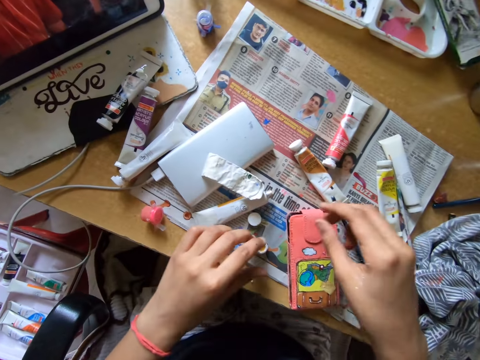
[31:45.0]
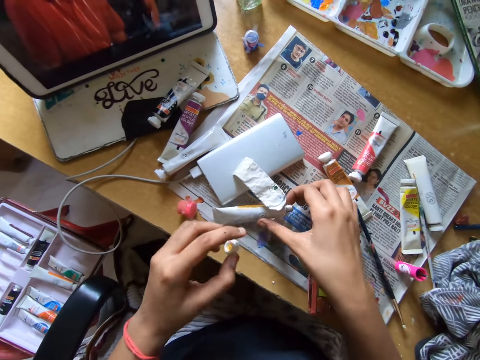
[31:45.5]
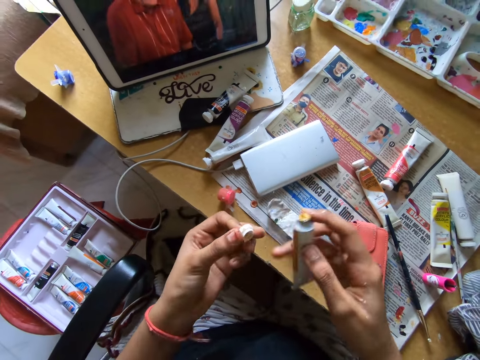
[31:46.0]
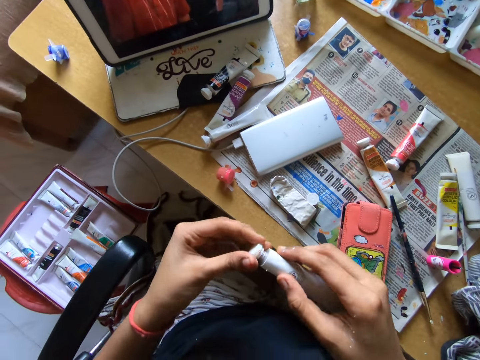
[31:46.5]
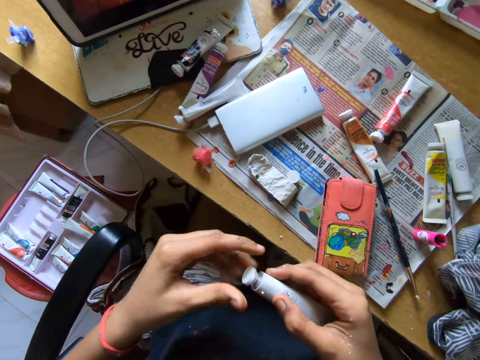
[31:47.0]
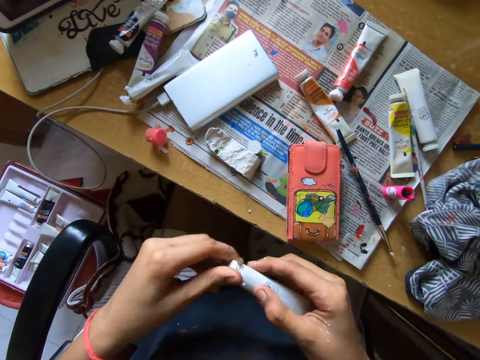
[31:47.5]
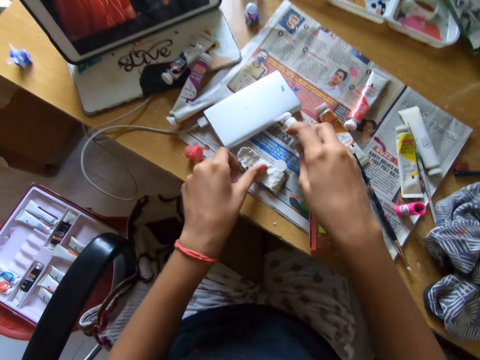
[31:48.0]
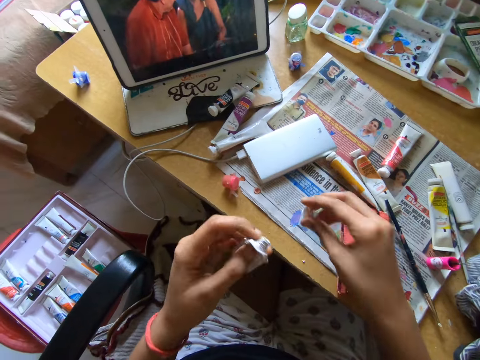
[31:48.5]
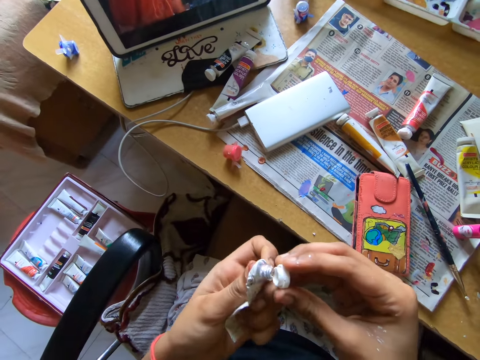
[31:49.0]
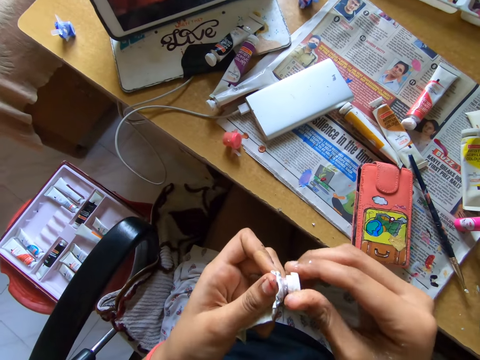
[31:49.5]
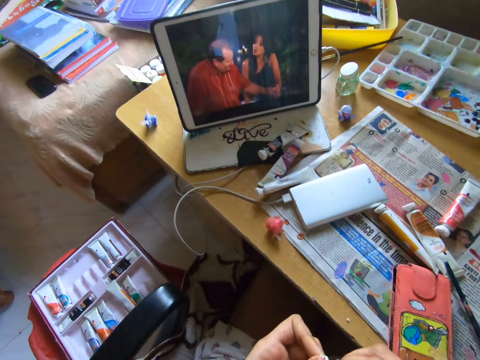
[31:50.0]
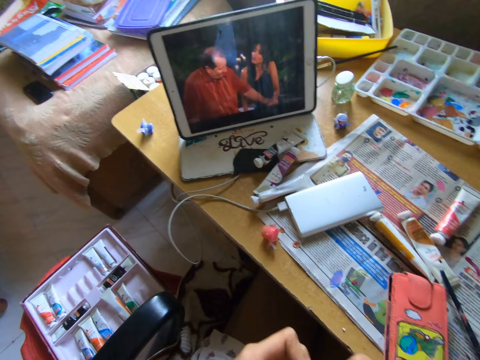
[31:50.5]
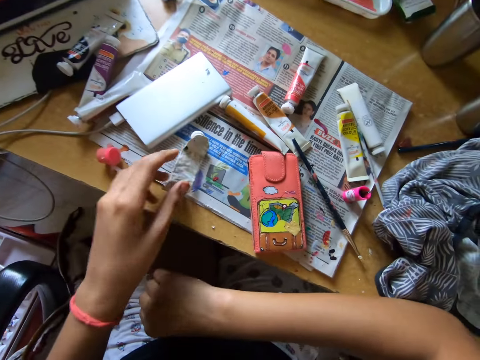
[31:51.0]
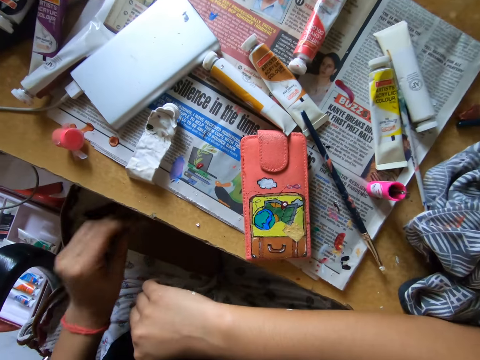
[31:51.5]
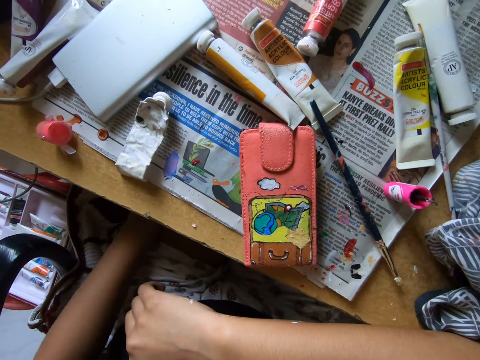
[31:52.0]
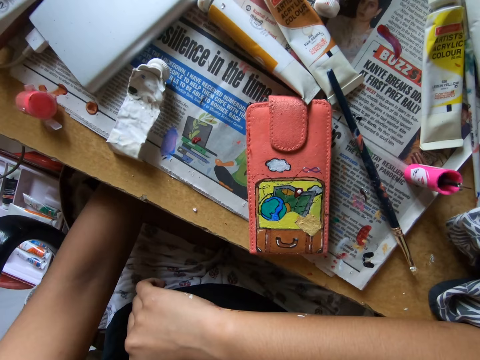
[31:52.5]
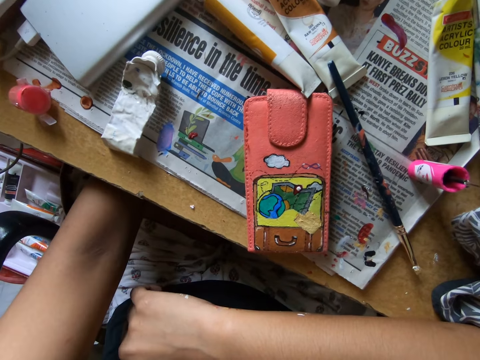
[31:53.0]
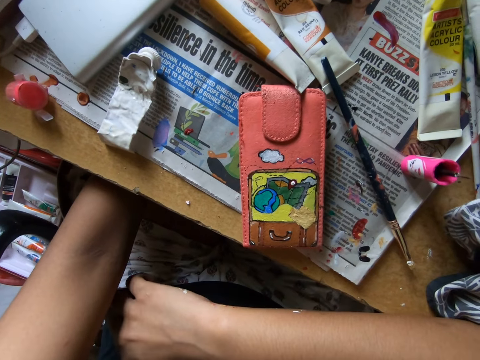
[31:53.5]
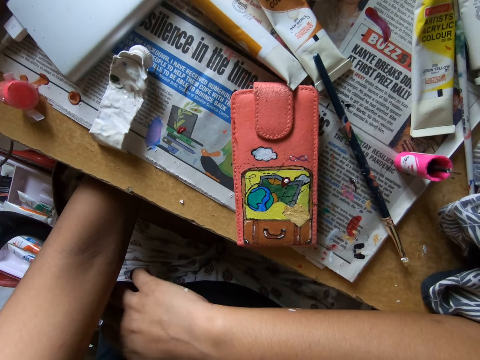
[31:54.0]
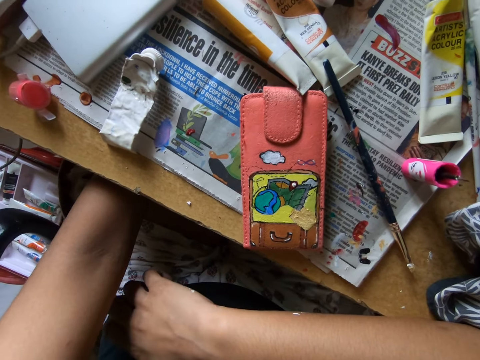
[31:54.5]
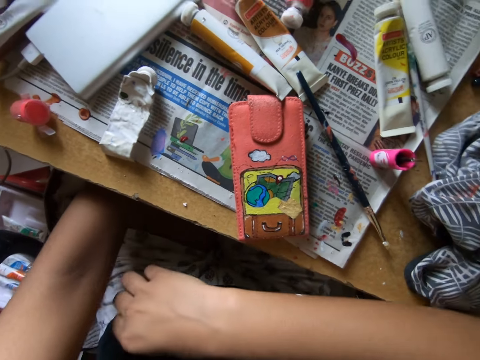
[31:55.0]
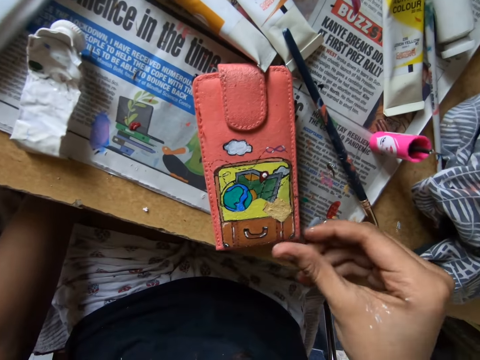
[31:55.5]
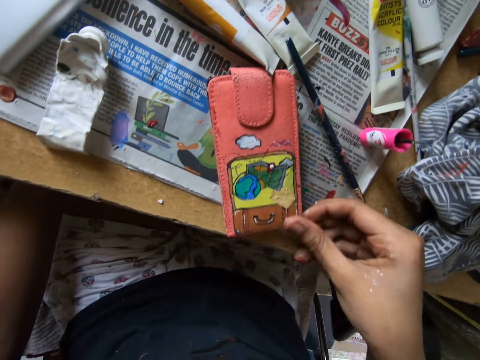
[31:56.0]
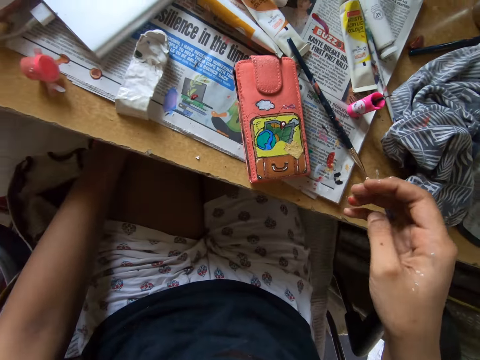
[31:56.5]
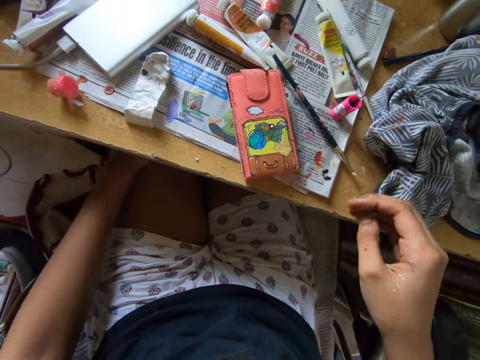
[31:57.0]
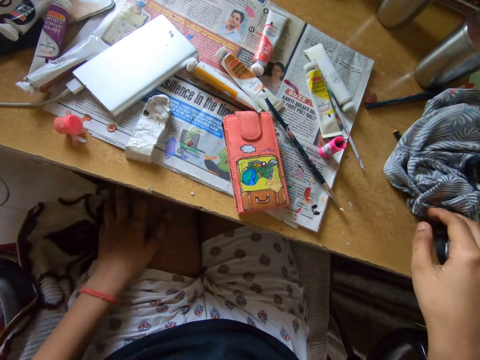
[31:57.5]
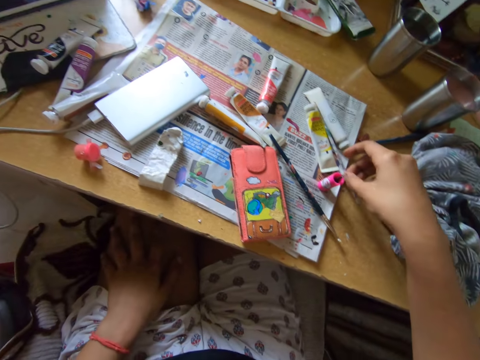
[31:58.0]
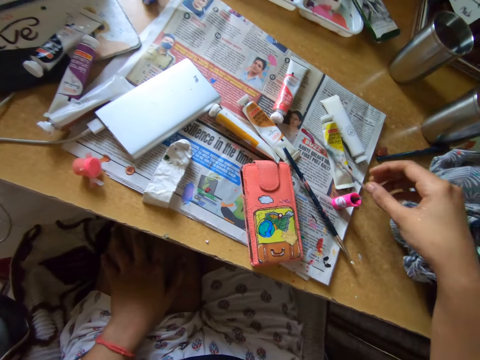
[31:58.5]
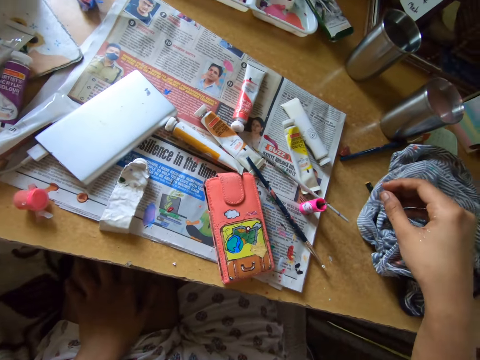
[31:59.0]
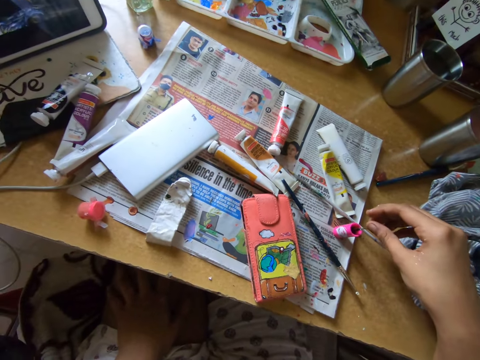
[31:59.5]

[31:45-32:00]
The camera wearer puts down a paint brush. She picks up a paint tube from the table. She picks up a lid or cap. She covers the paint tube with the tube cap. She puts the paint tube on the table. She picks up a paint tube cap from the table. She picks up the paint tube cap from the table again. She picks up a paint bottle. She covers the paint tube with the tube cap. She puts the paint tube on the table. She stares at the wallet or phone pouch. She rubs the phone pouch with her right thumb. She shifts a cloth on the table with a hand. She picks up a paint brush from the table and drops the paint brush on the table.

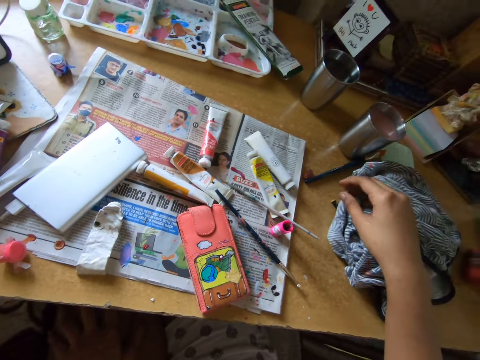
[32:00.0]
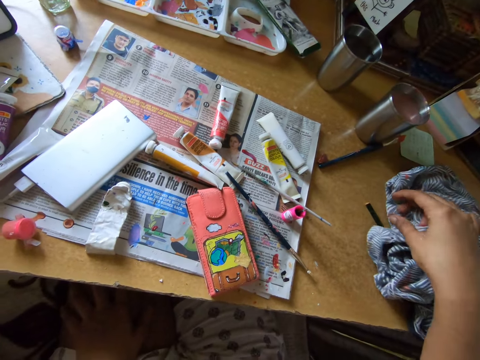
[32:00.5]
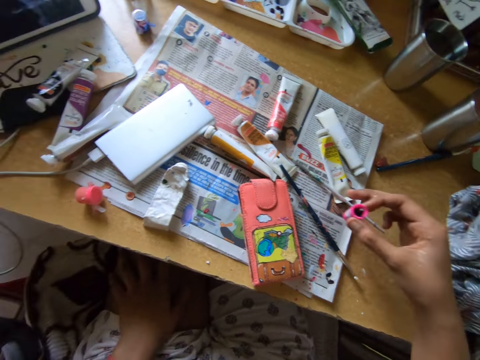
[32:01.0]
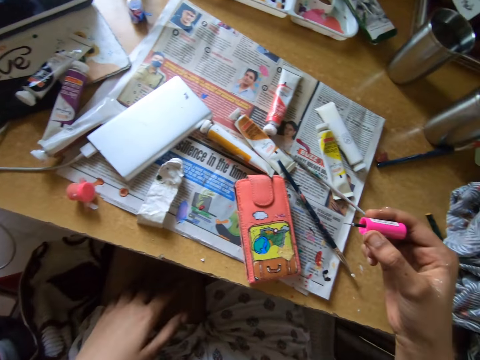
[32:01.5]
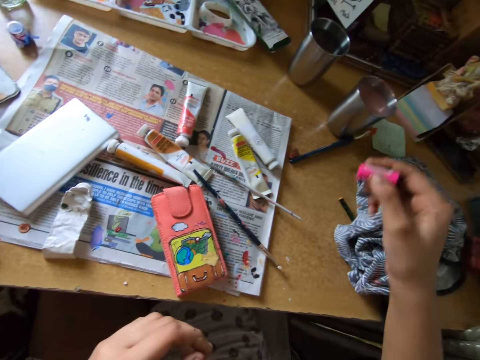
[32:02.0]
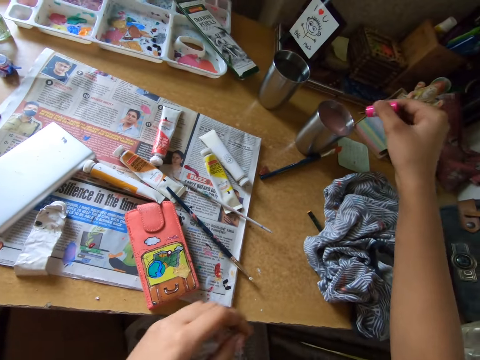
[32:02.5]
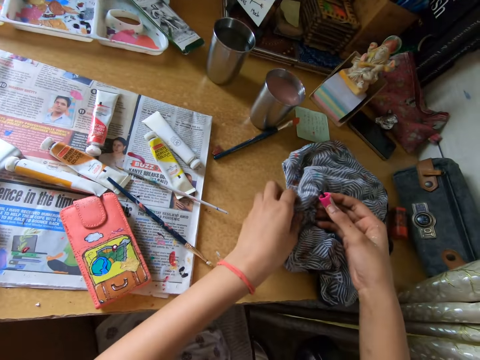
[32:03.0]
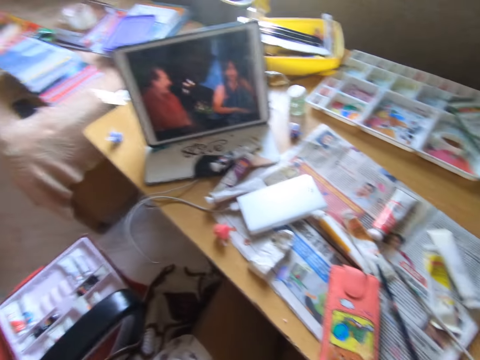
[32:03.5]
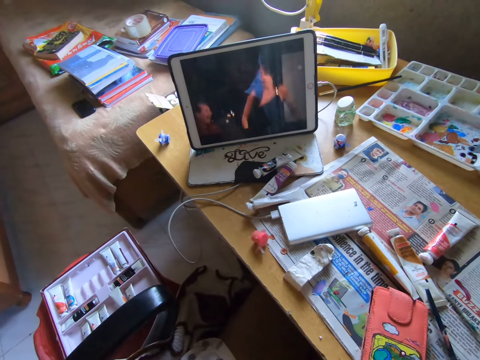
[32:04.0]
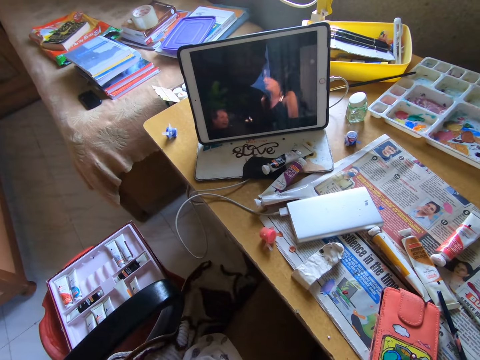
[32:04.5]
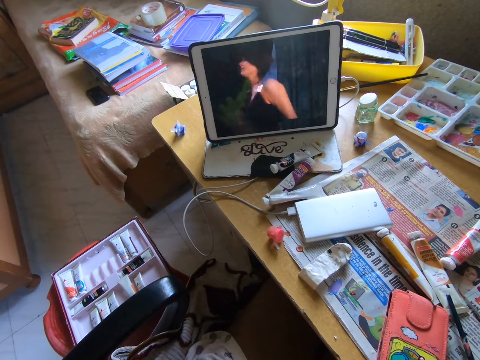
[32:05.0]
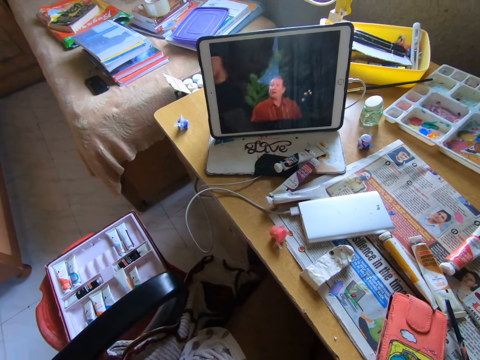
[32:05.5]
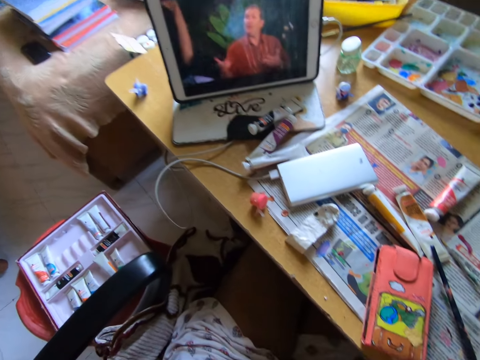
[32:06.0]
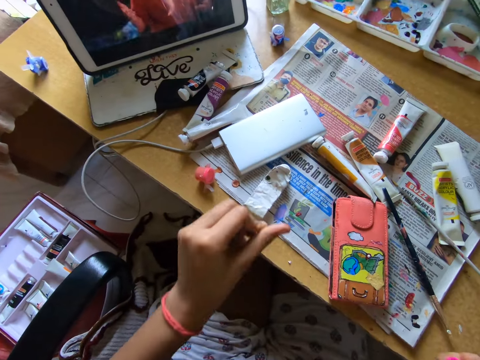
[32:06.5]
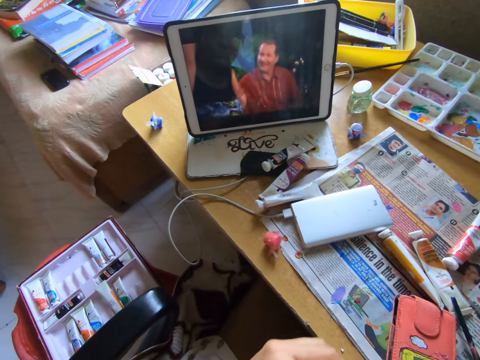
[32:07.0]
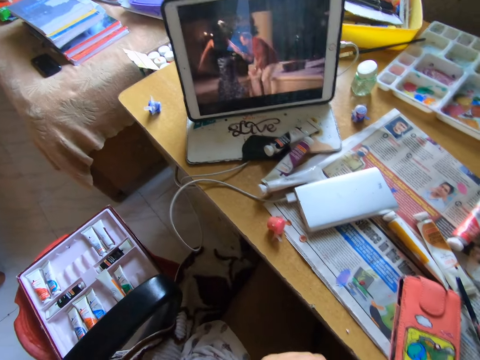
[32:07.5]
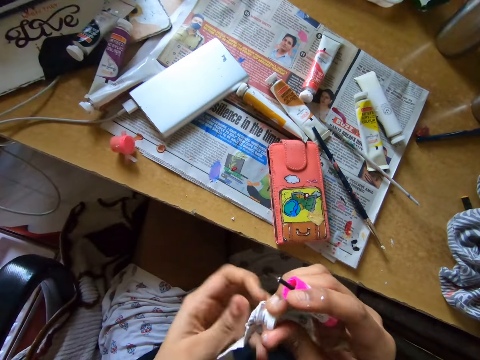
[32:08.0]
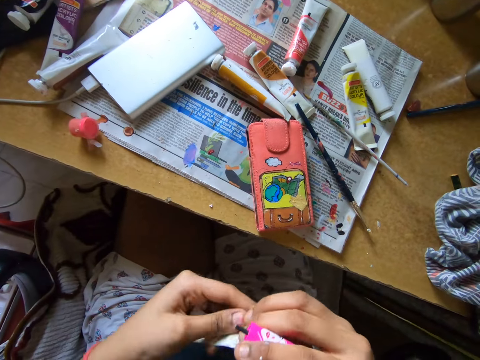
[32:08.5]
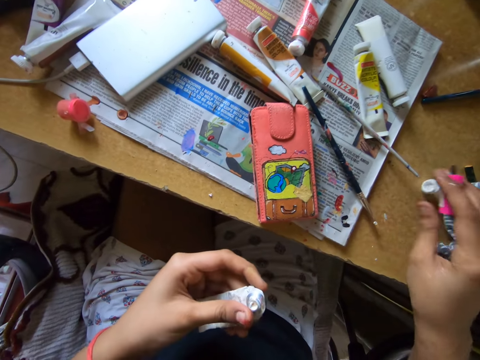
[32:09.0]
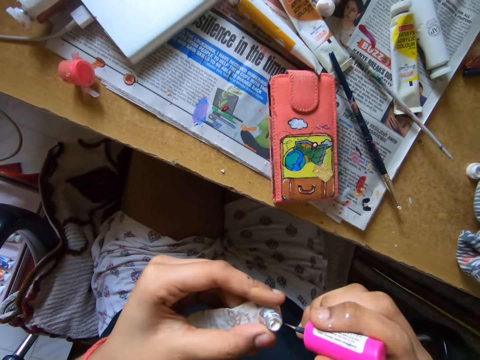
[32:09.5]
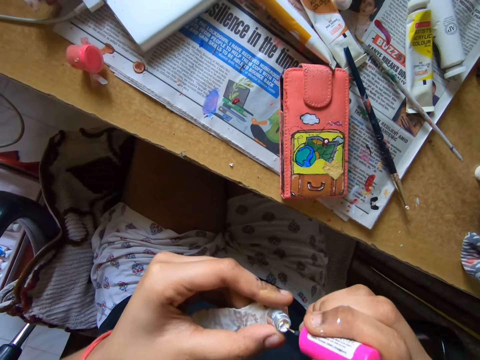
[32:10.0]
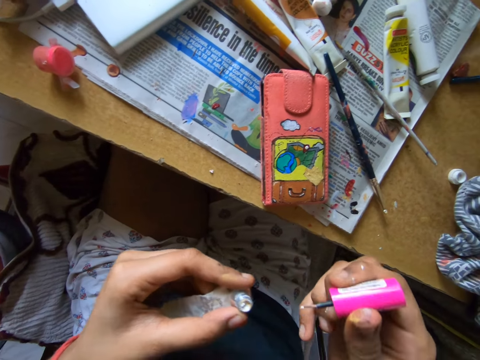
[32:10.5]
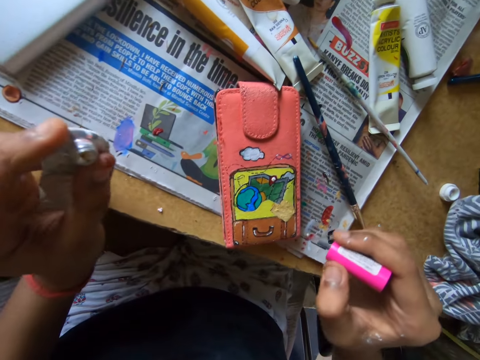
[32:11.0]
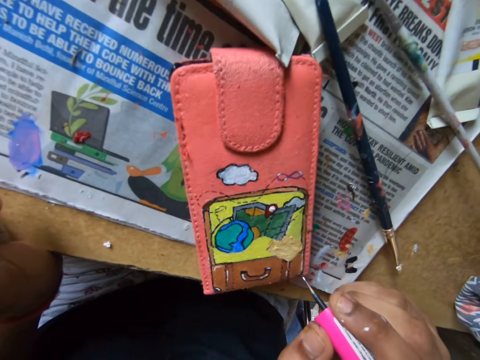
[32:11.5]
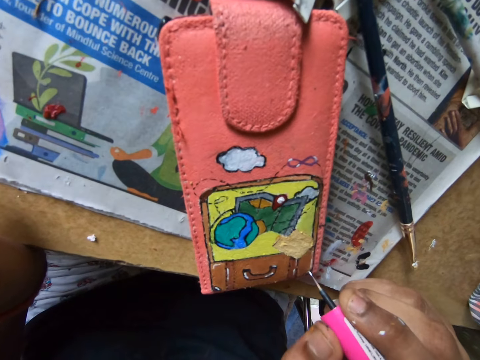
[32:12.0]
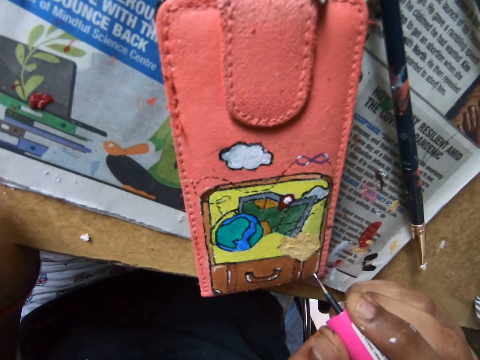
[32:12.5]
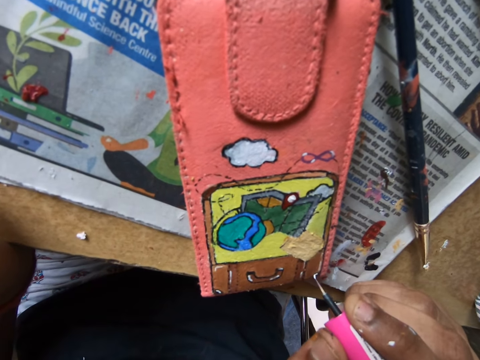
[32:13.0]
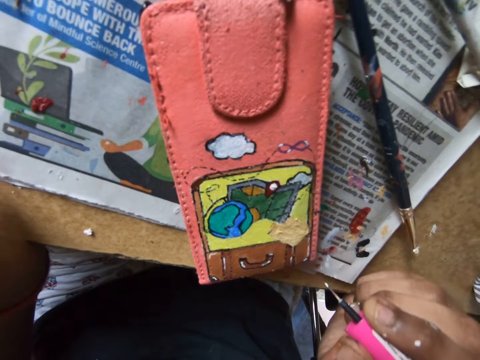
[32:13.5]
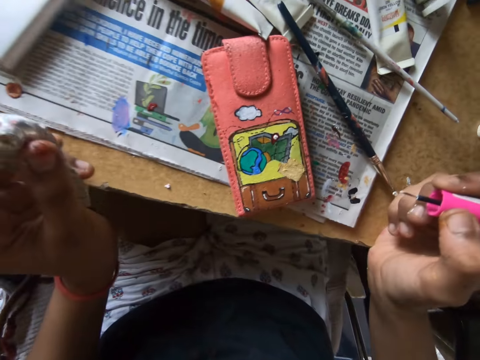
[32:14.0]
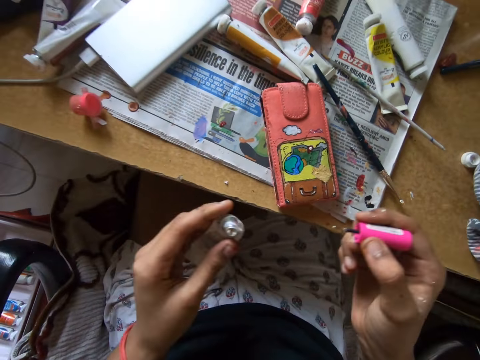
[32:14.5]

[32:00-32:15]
The camera wearer shifts the cloth on the table with a hand. They pick up the brush cap or paint brush from the table. They dip the brush in a silver cup containing a liquid. They clean the brush with the cloth on the table. They watch a movie on a tablet. They pick up a paint tube from the table. They unscrew the cap of the paint tube. They put the cap on the table. They dip the brush in the tube. They paint a phone pouch on the table with the brush.
